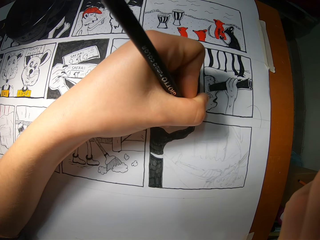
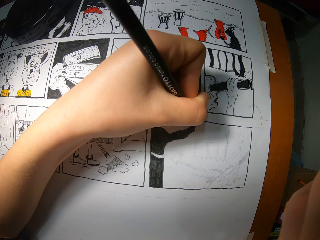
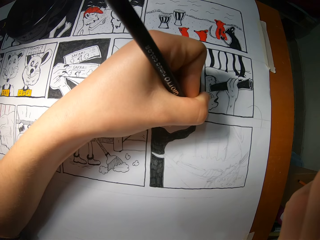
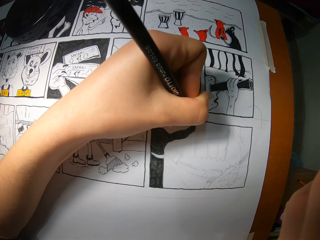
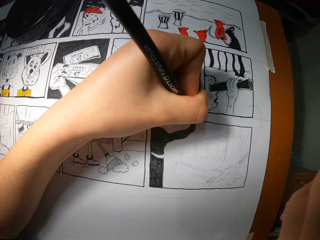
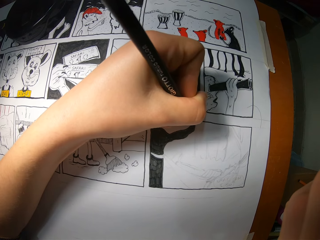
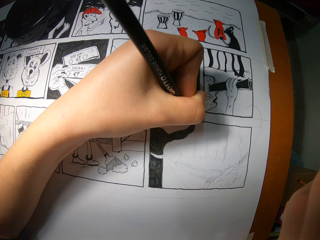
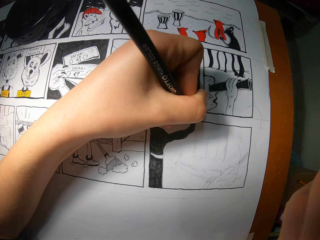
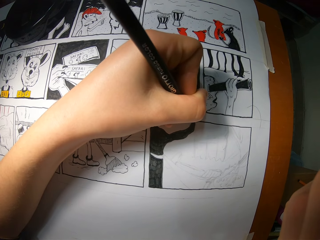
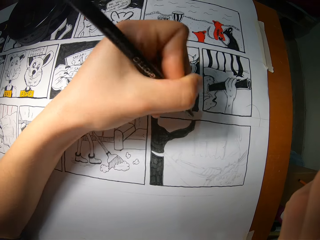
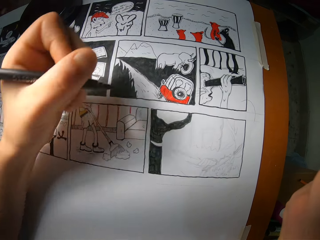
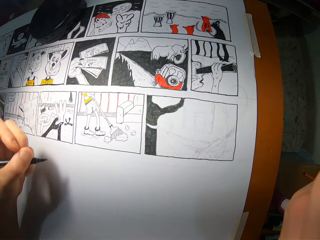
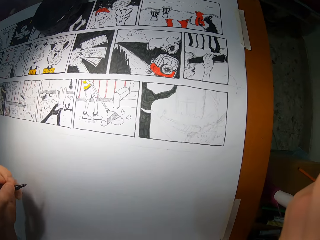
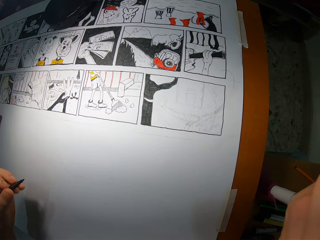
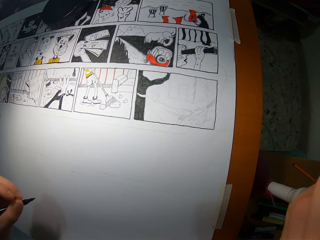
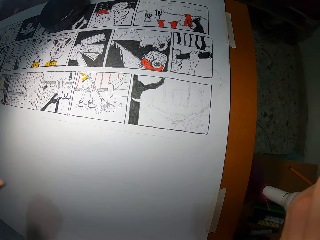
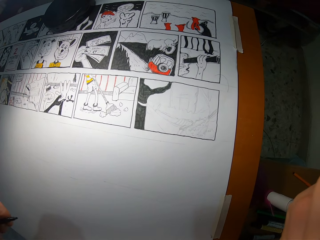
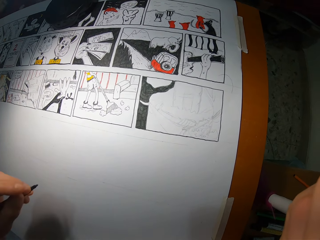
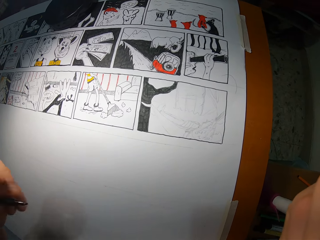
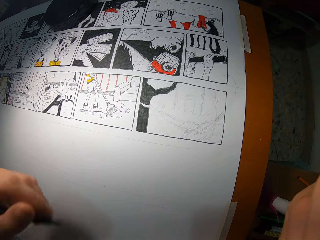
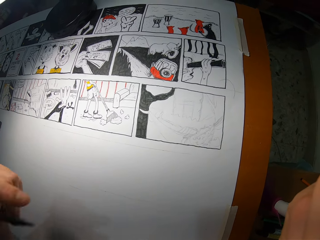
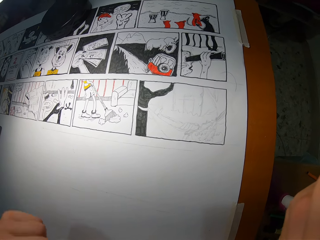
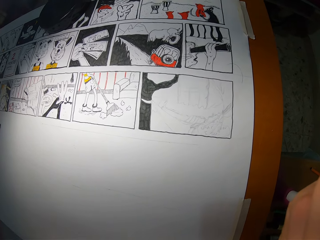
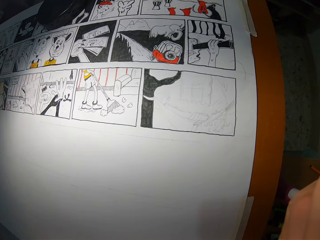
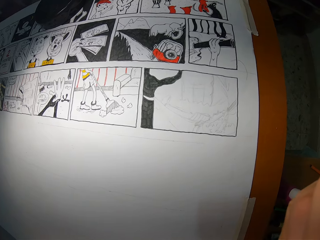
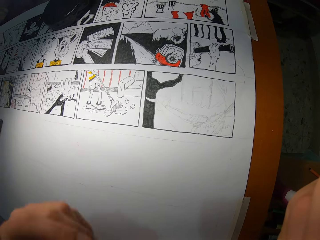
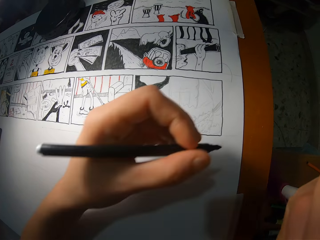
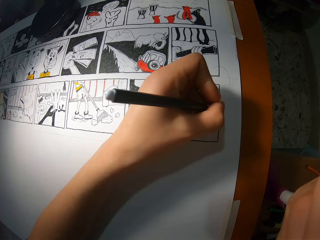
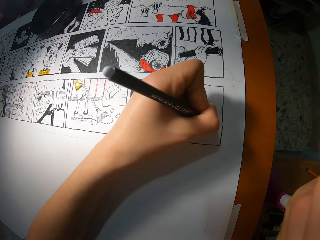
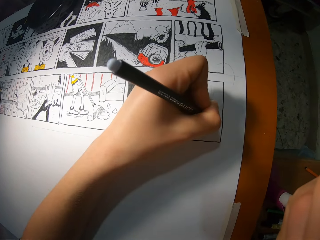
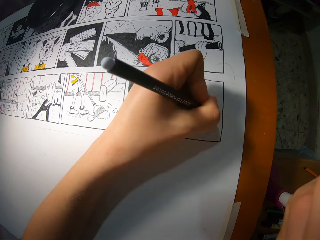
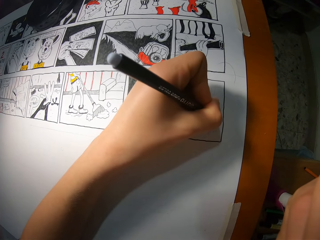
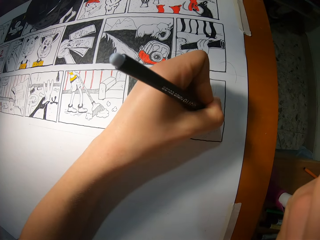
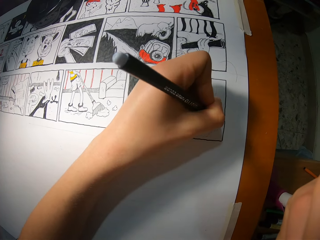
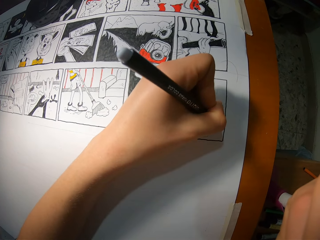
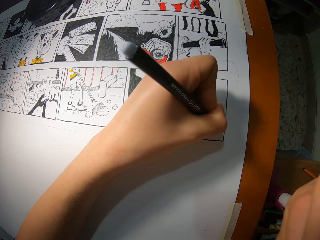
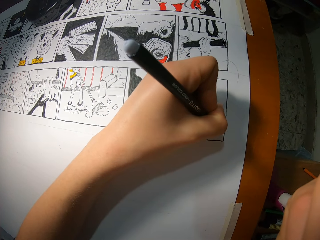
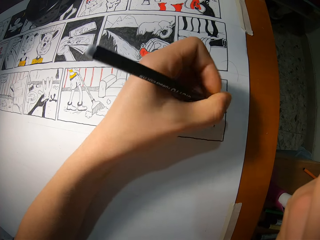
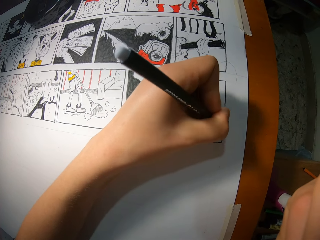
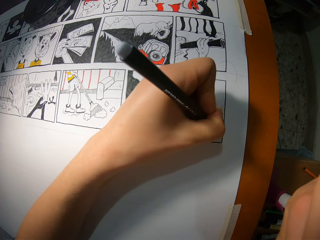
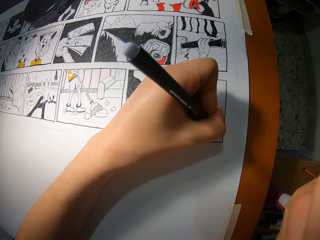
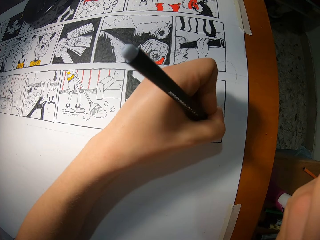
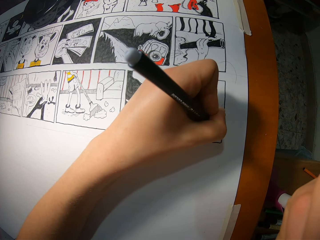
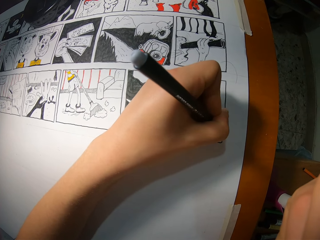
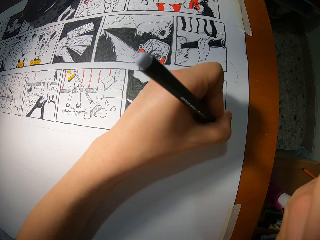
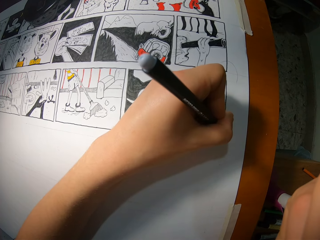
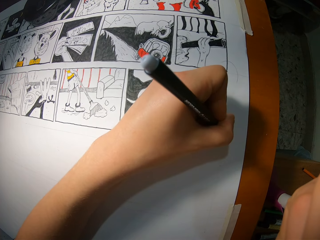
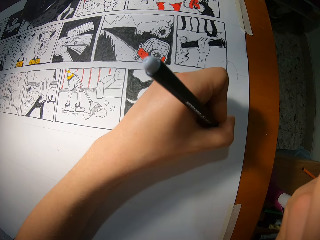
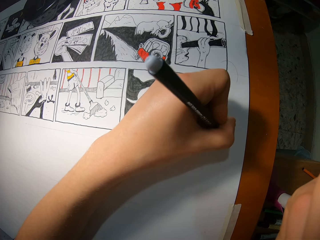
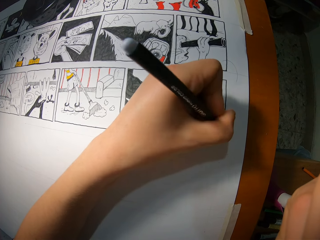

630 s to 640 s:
The camera wearer removes the pencil or marker pen from the cardboard with her left hand. She shakes the marker pen. She draws on the cardboard with the pencil with her left hand.

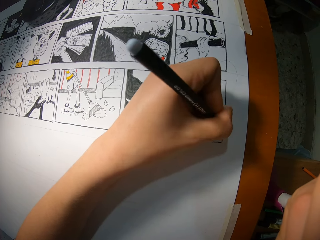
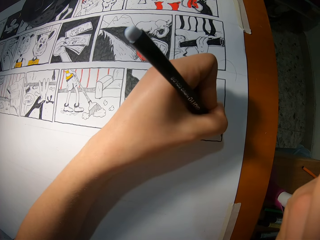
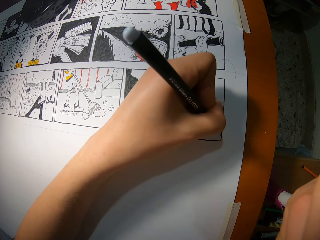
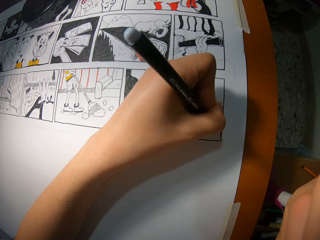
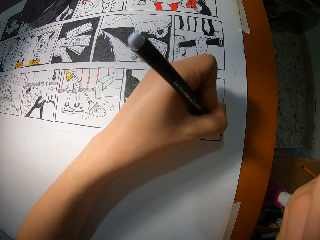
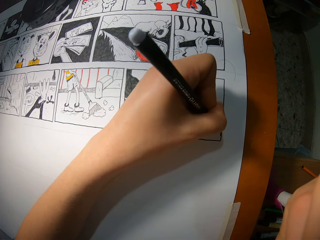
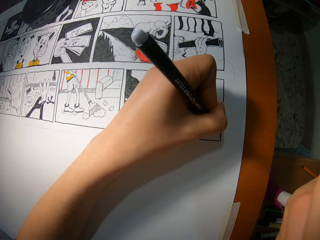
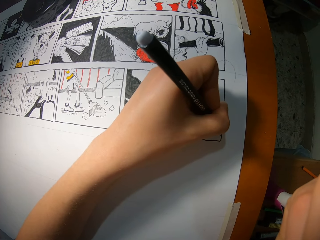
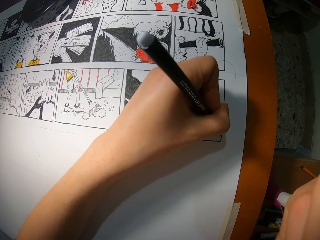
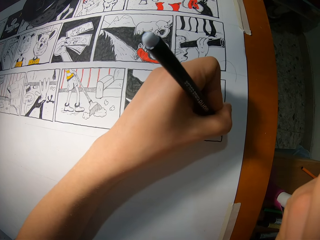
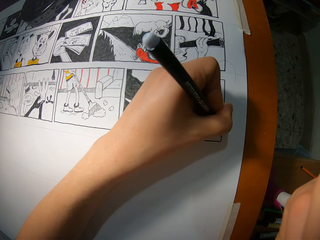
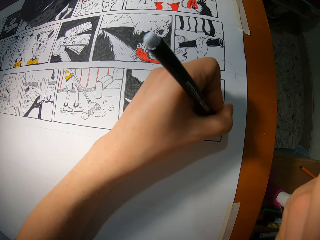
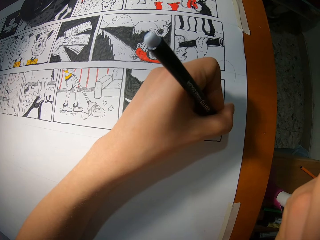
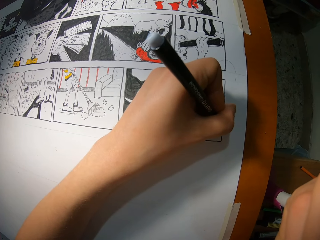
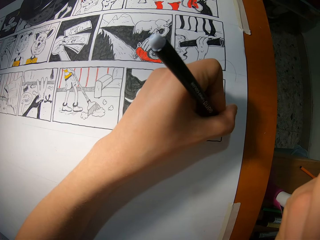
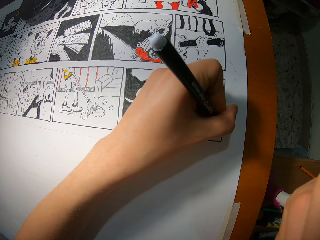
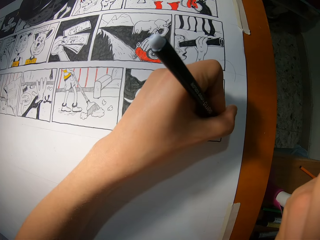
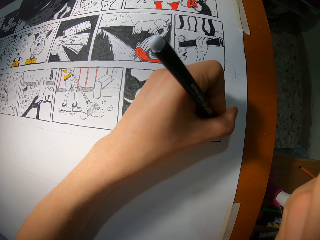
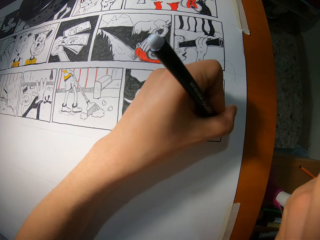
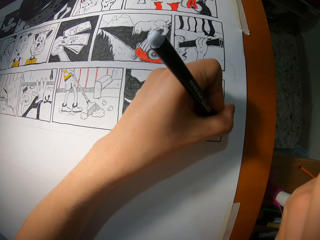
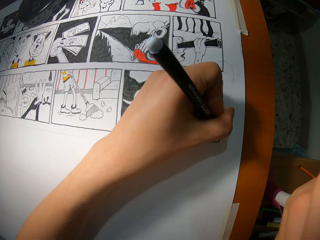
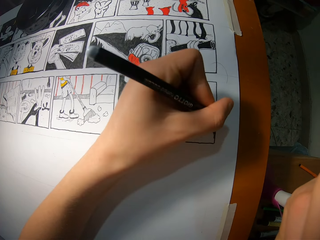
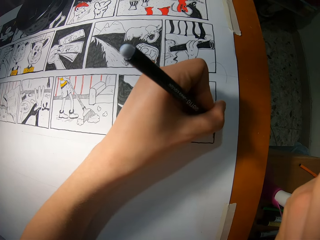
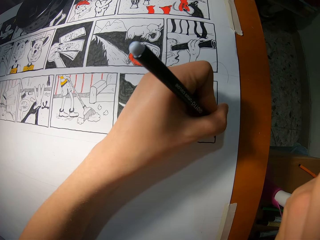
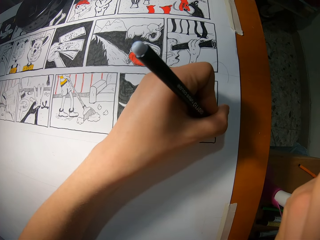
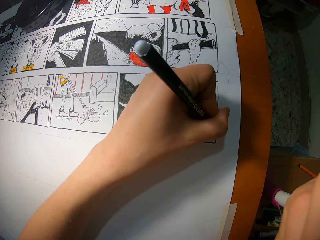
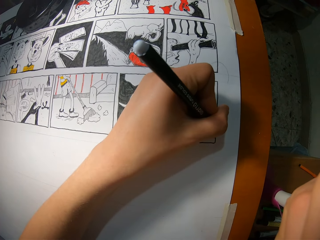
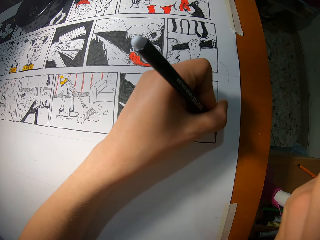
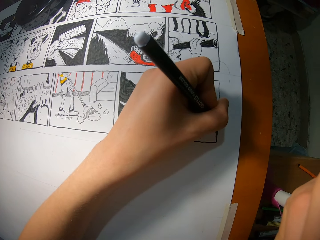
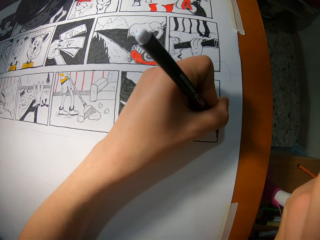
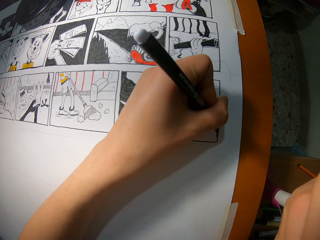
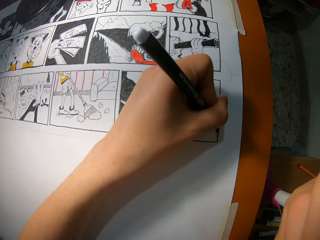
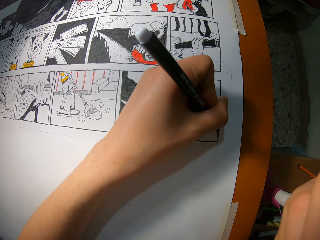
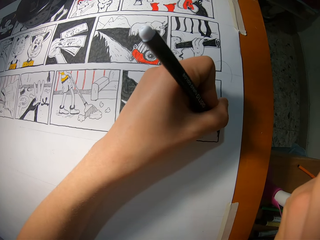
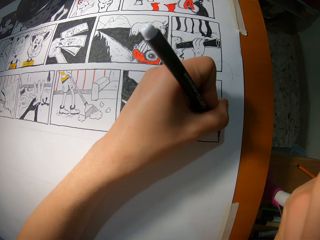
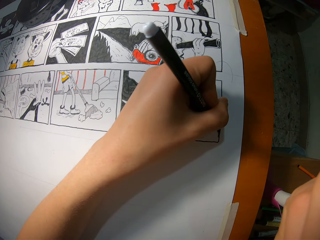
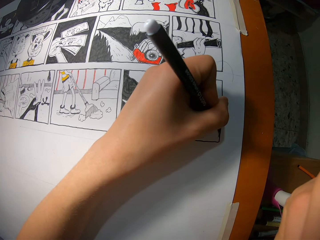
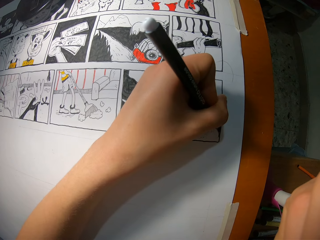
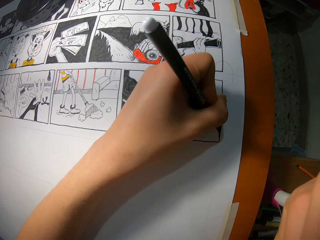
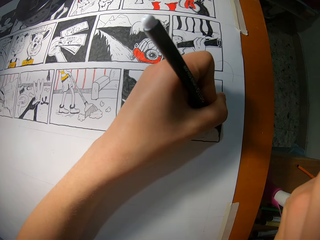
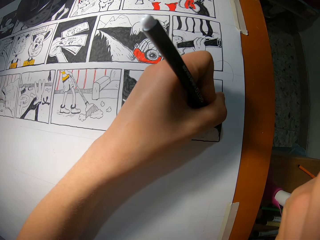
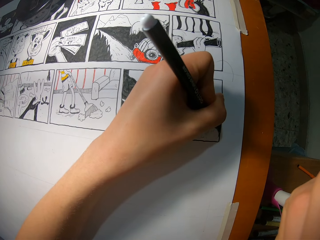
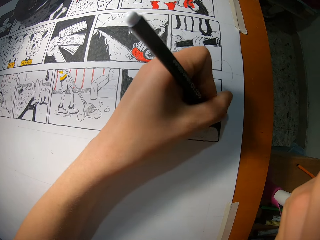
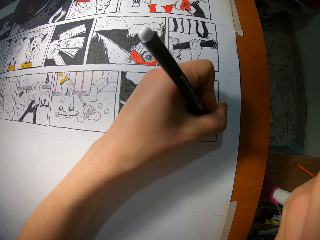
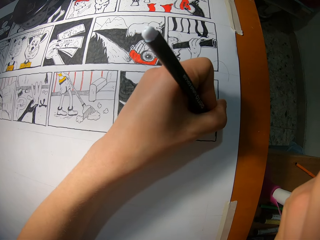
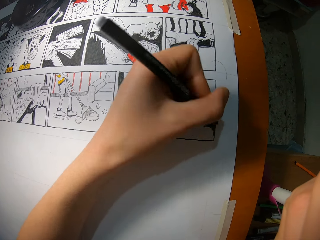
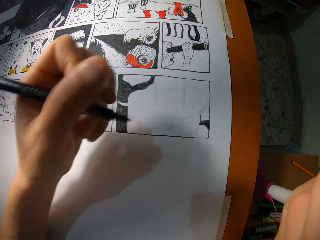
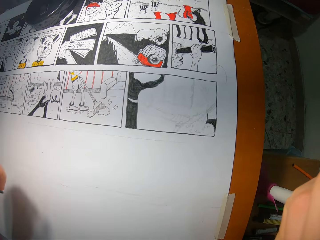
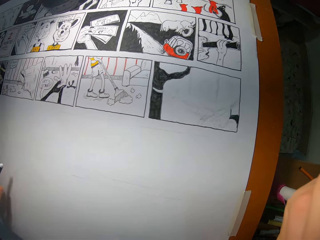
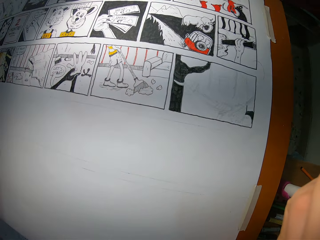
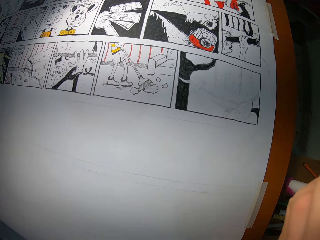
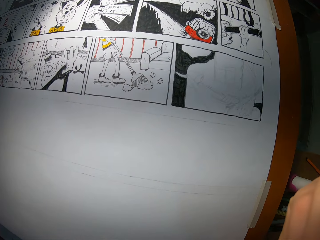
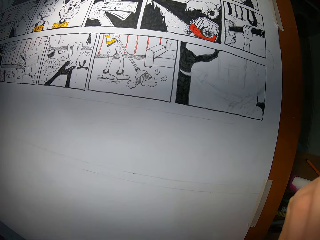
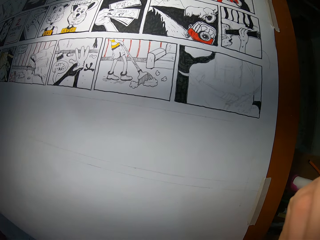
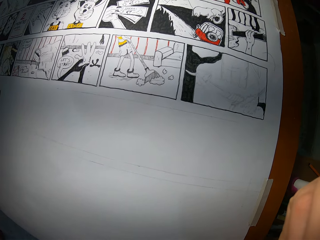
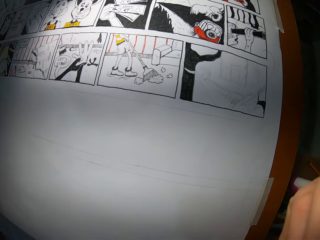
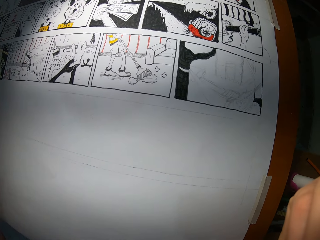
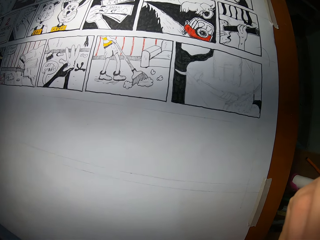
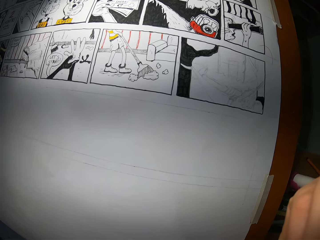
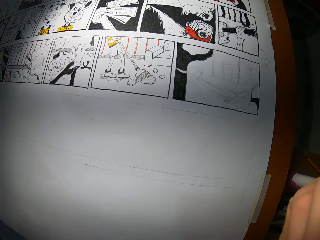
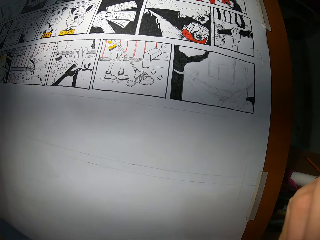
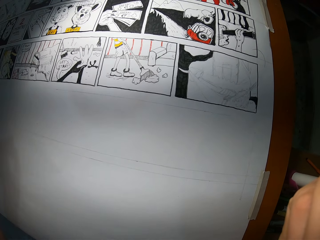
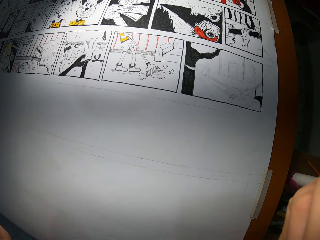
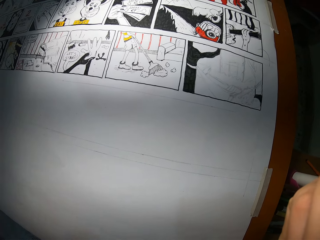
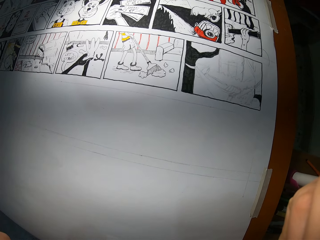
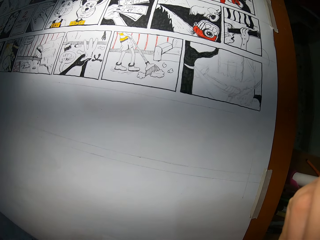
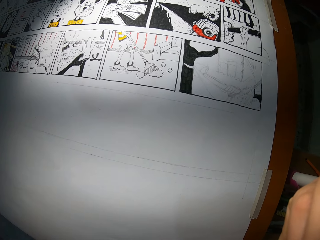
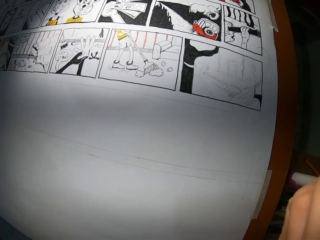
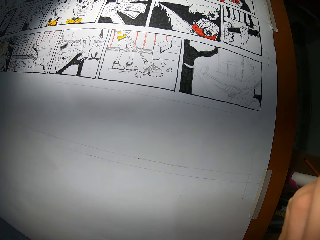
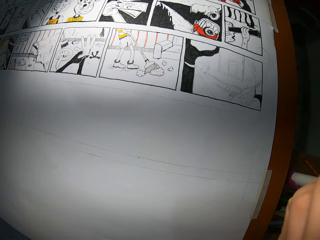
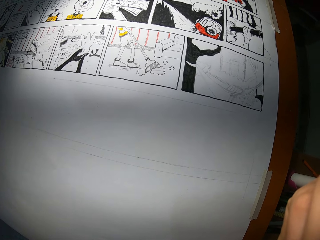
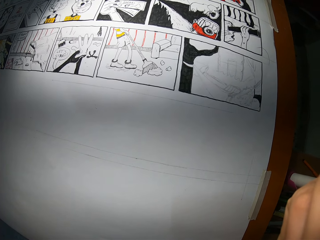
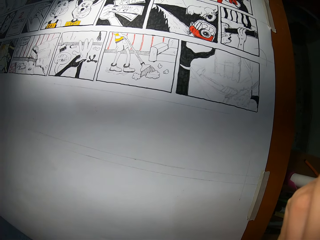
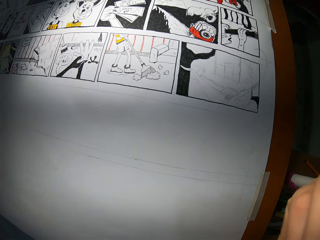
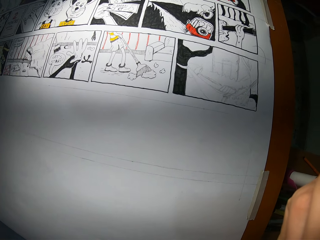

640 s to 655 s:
The camera wearer paints on the cardboard with the pencil or marker pen with her left hand. She removes the pencil from the cardboard with her left hand. She paints on the cardboard with the pencil with her left hand. She removes the pencil from the cardboard with her left hand. She places the marker pen on the paper. She stares at the drawing.
